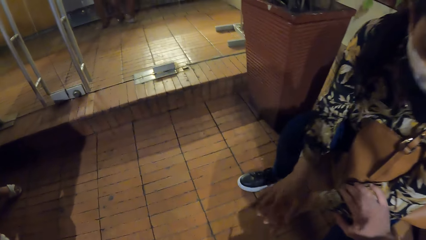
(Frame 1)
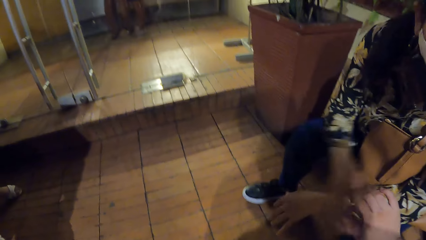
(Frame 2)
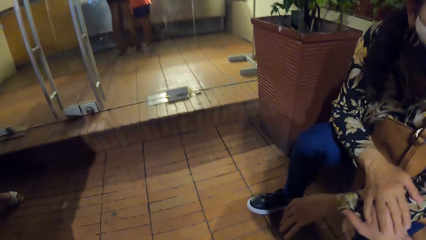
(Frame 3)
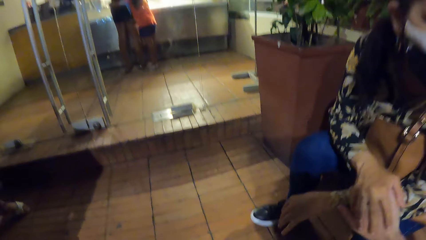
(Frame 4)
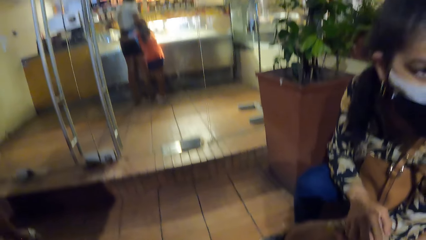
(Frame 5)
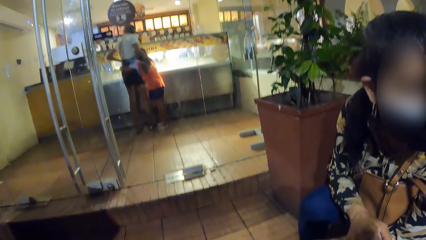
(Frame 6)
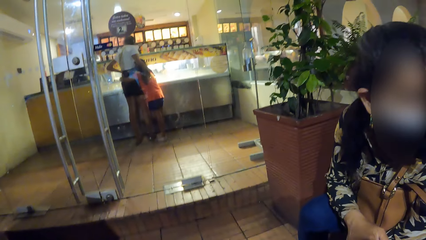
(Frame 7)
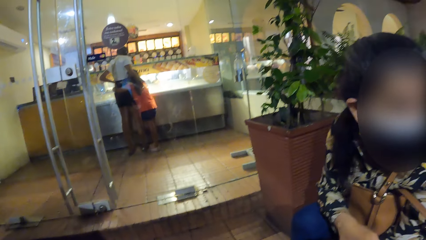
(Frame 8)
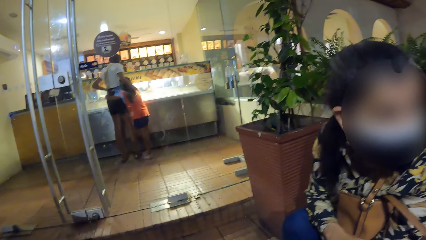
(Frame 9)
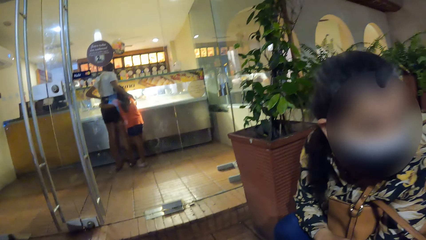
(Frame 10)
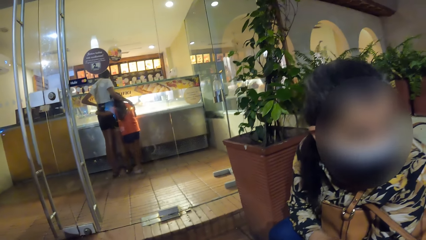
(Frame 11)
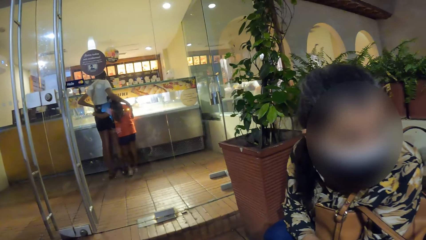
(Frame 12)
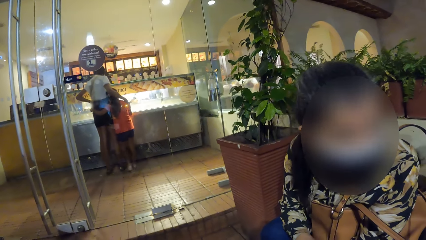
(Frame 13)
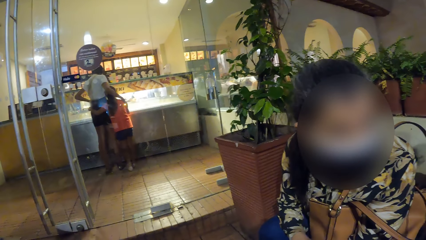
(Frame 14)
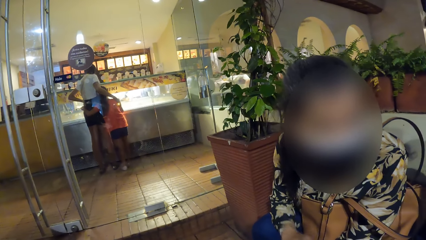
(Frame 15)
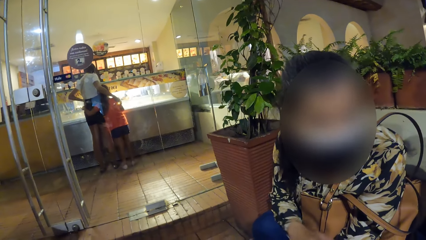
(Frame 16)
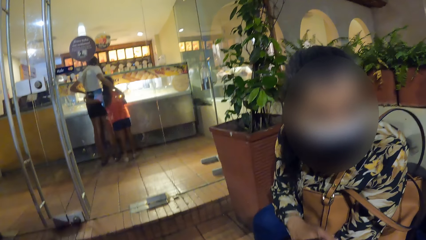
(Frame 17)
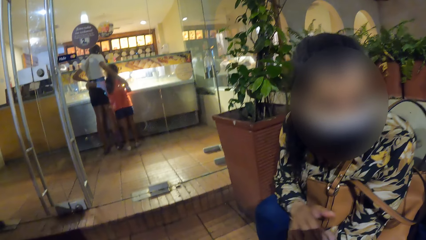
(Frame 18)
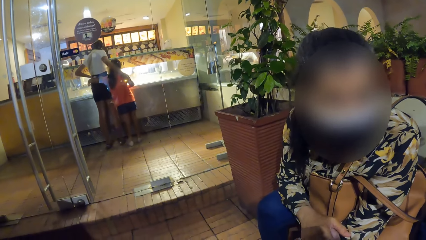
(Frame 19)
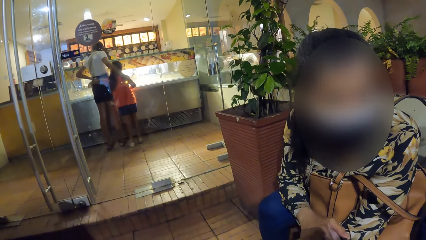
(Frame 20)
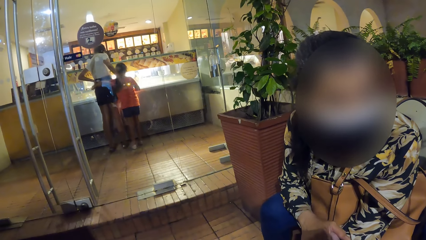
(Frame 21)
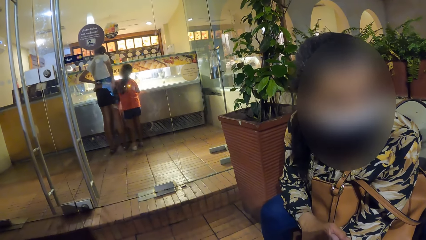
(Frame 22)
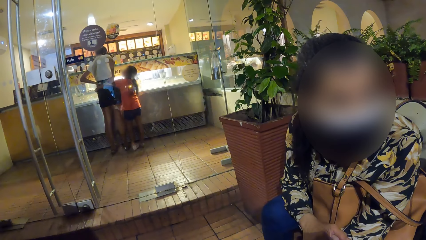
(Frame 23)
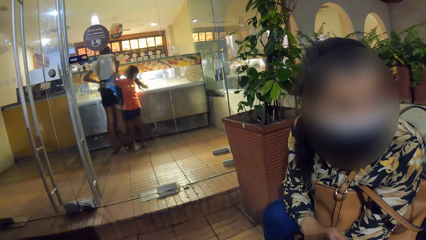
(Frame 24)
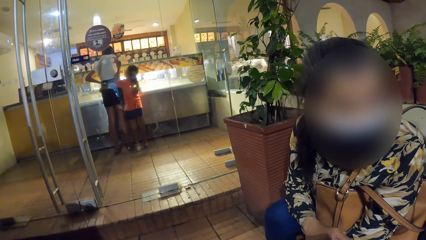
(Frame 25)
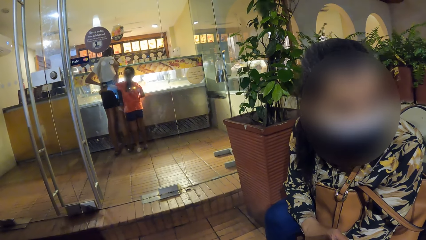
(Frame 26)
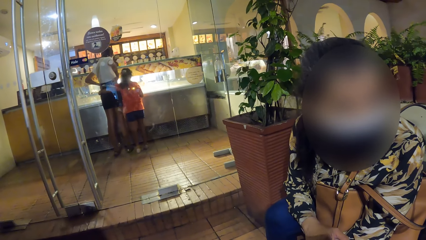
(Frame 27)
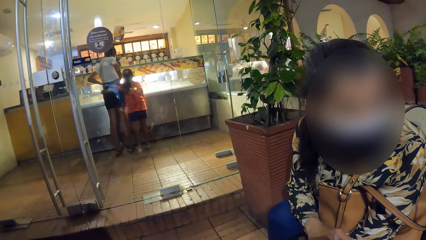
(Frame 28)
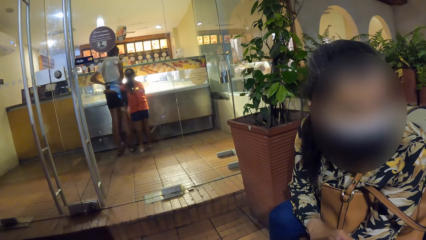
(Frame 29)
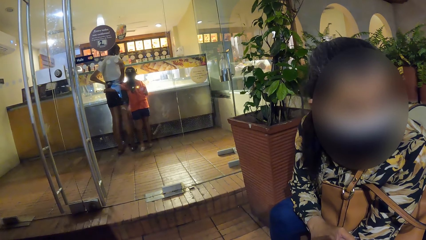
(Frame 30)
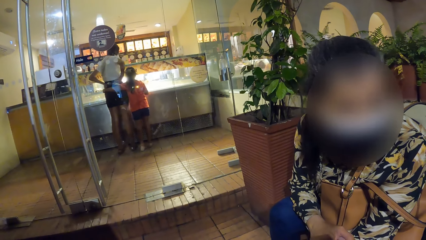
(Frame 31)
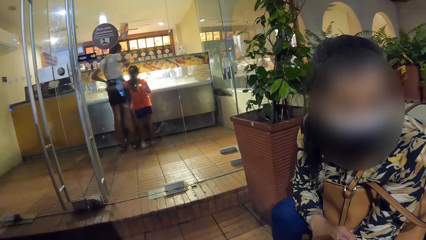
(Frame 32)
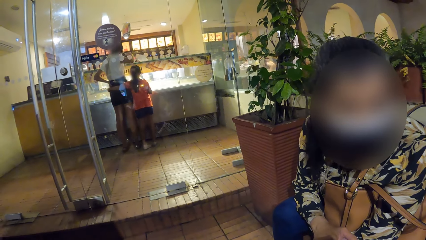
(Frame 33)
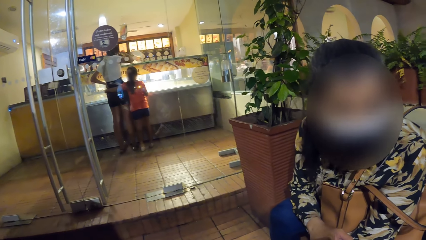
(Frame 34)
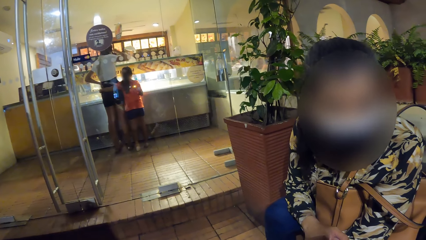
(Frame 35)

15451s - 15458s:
The camera wearer touches the woman's left hand with his right hand. The woman touches the camera wearer's right hand with her right hand. The camera wearer converses with the woman.

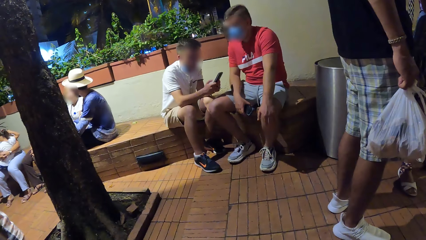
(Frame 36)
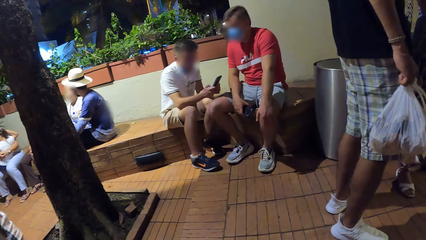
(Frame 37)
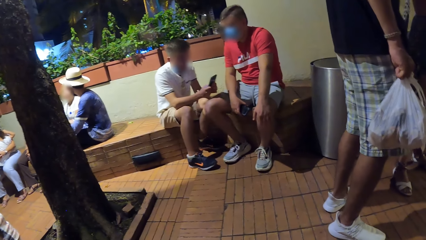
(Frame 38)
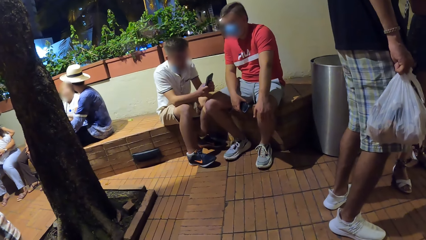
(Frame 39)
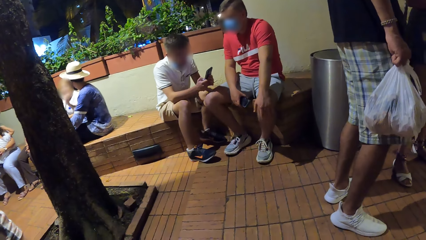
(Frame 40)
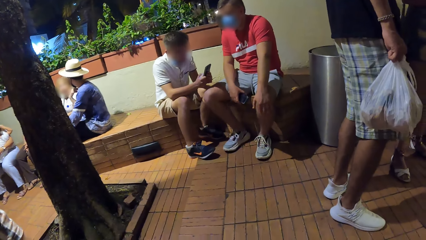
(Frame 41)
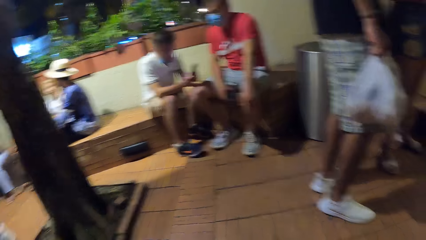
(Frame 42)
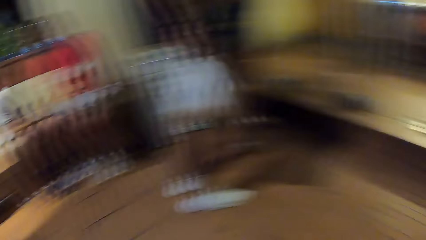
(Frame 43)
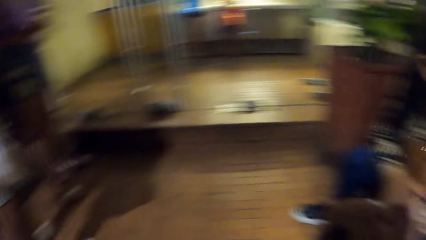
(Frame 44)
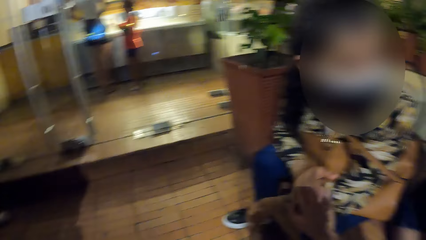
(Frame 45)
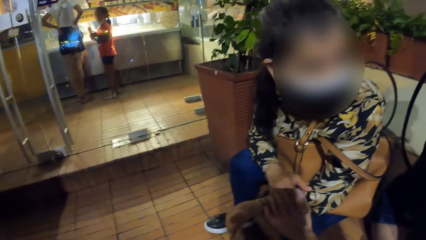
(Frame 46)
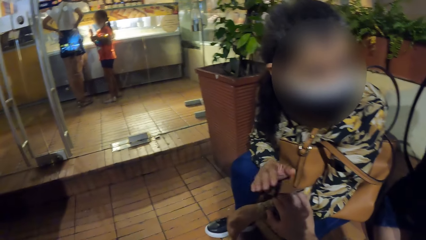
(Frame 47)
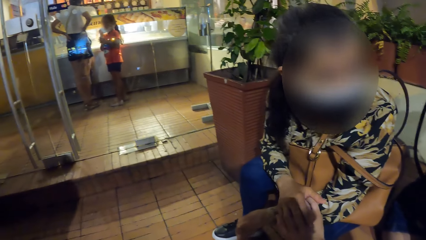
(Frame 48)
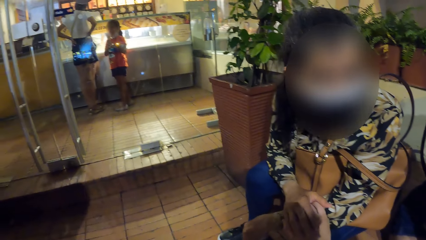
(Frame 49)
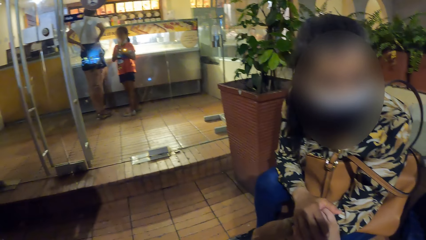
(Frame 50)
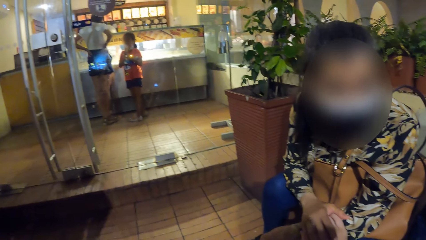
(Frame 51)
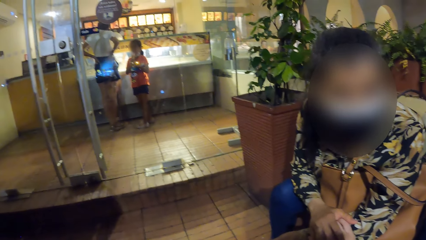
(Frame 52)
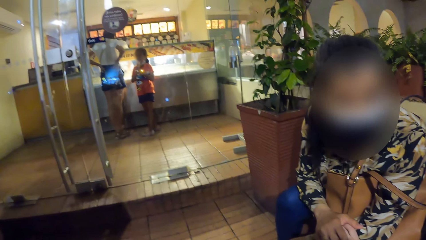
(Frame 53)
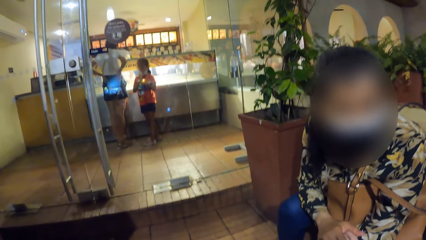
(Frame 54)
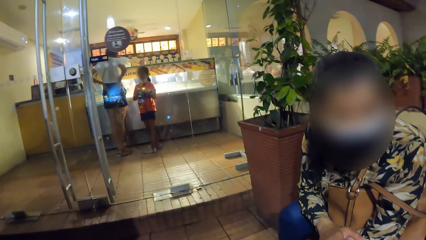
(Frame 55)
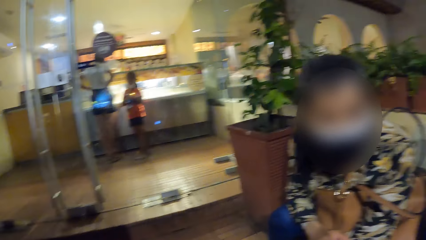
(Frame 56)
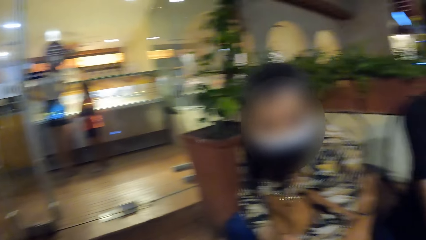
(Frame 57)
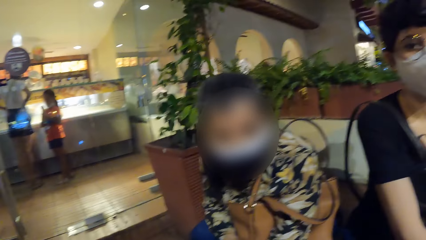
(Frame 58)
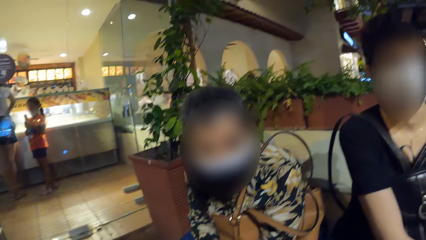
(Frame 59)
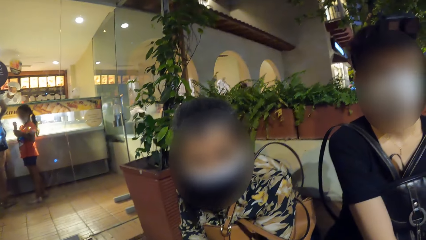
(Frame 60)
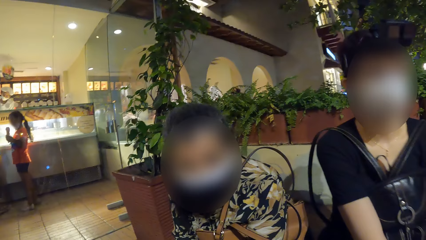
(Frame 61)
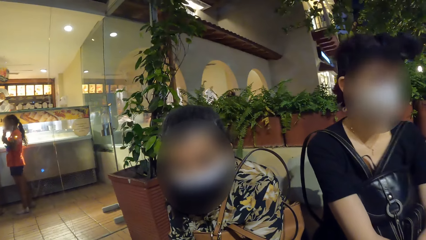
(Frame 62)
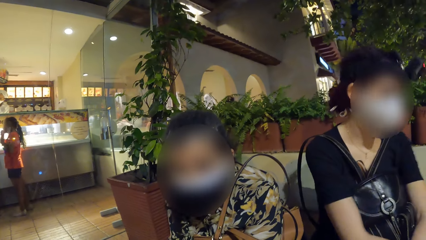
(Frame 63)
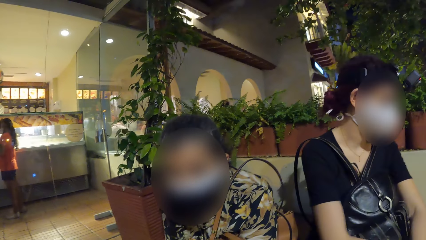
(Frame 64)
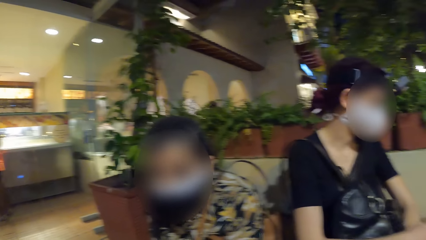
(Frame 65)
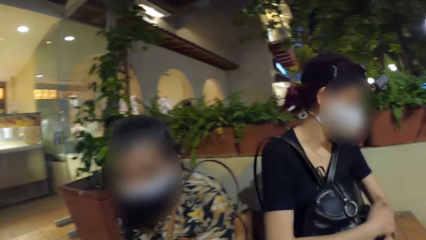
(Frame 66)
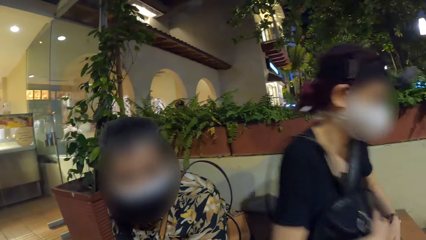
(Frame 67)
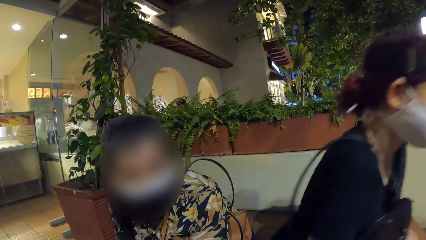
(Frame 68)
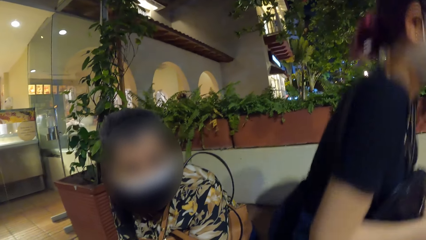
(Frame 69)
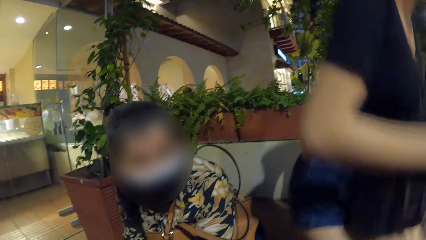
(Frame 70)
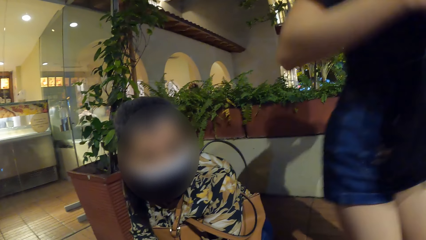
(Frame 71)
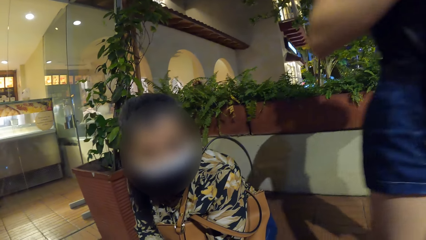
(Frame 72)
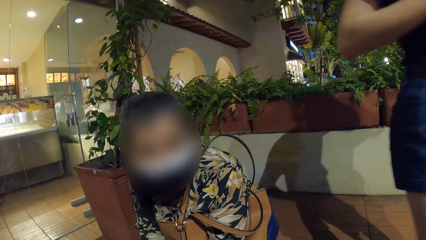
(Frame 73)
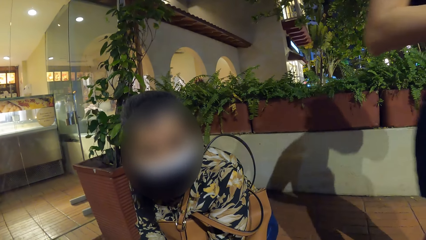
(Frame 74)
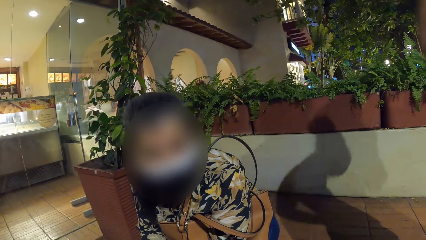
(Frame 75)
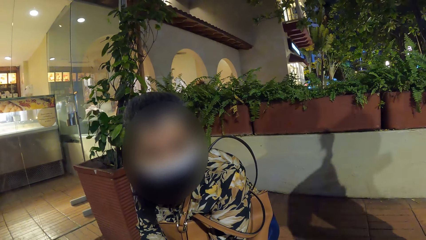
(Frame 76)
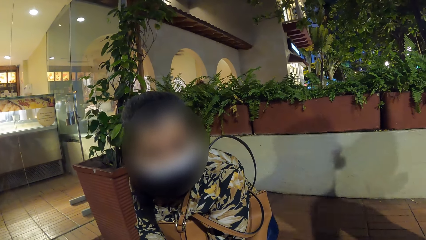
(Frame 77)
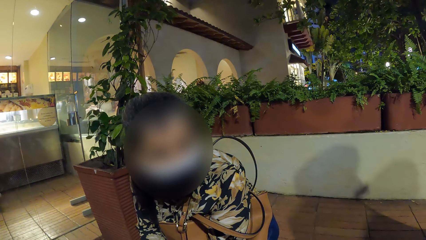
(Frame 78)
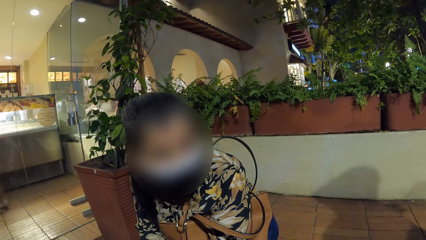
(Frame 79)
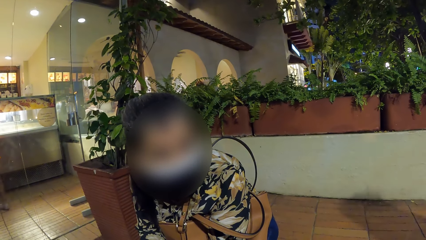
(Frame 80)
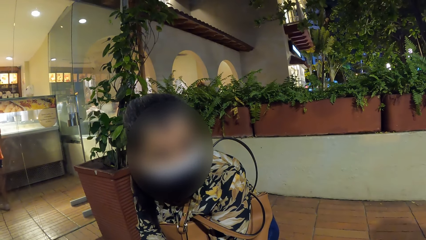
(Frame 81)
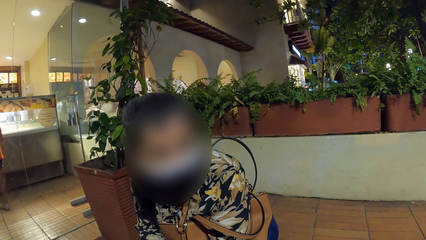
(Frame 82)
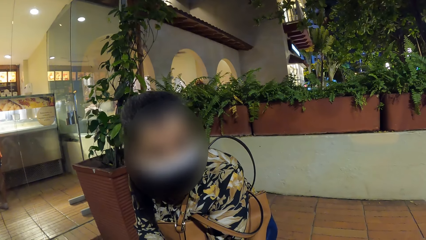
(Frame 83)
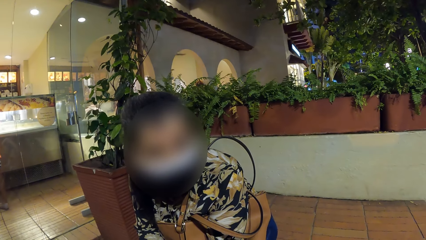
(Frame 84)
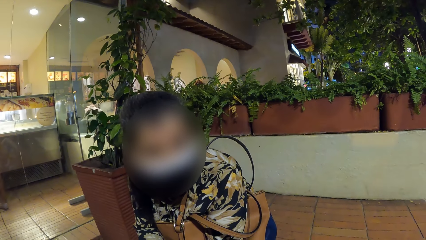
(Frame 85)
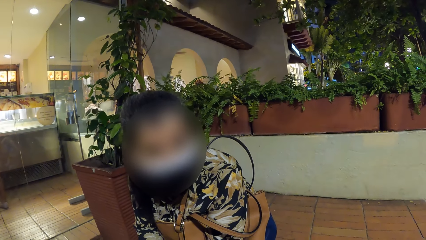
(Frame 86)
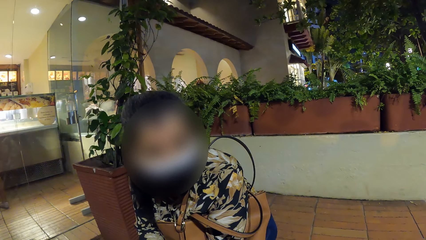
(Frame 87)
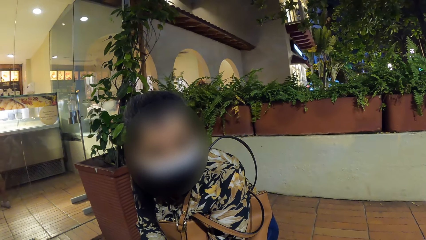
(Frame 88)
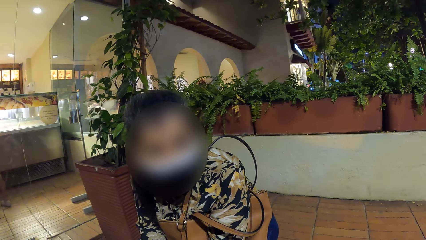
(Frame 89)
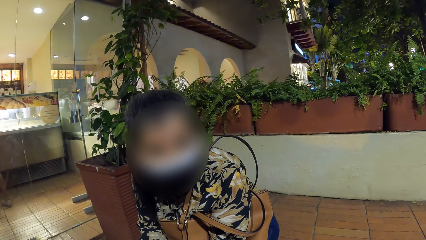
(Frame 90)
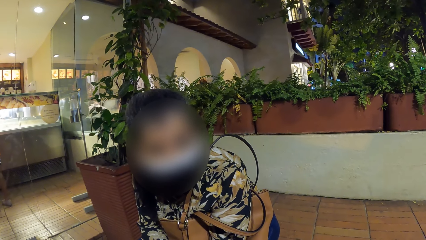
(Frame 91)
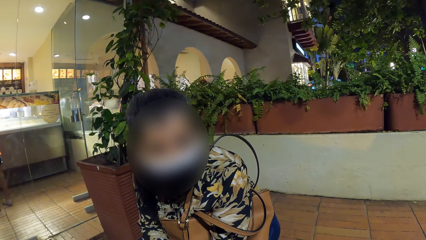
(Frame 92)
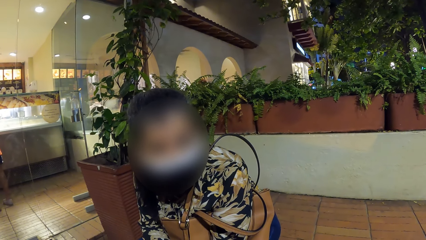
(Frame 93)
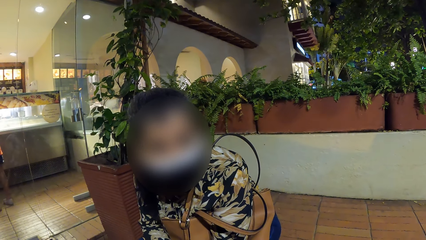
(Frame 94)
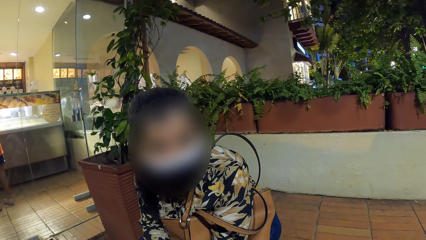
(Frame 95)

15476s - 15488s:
The woman removes her right hand from the camera wearer's right hand. The woman places her right hand on the camera wearer's right hand. The other woman stands from a pavement. The other woman walks away. The camera wearer converses with the first woman.
